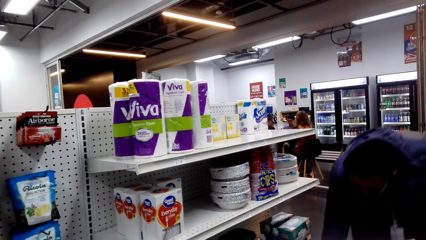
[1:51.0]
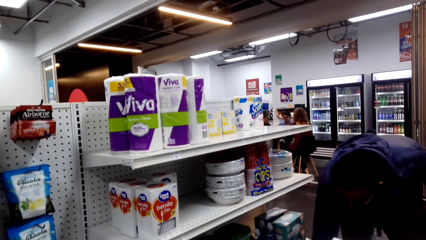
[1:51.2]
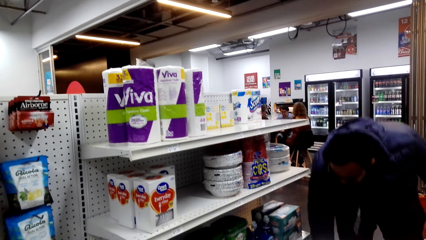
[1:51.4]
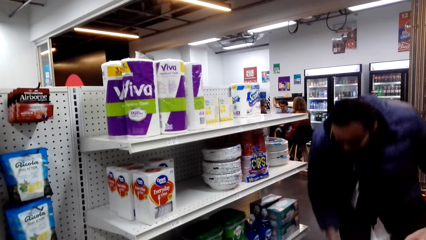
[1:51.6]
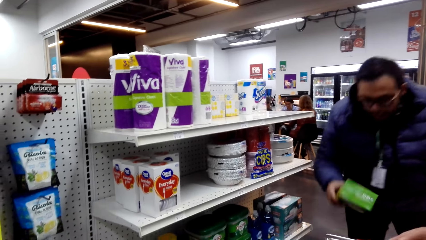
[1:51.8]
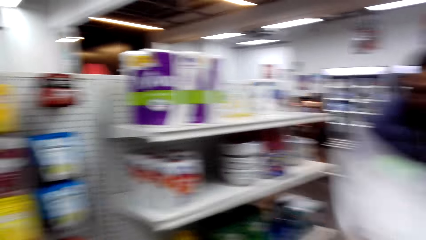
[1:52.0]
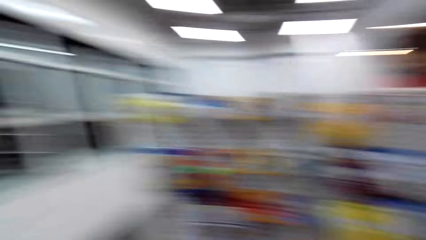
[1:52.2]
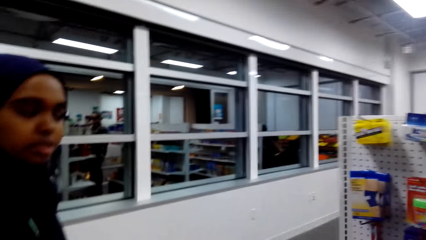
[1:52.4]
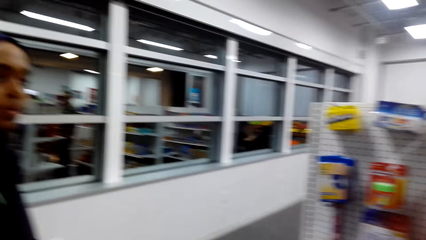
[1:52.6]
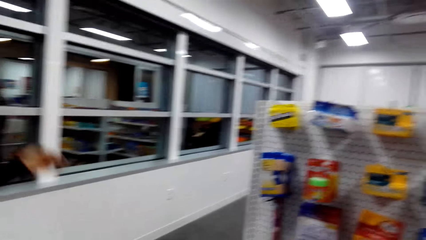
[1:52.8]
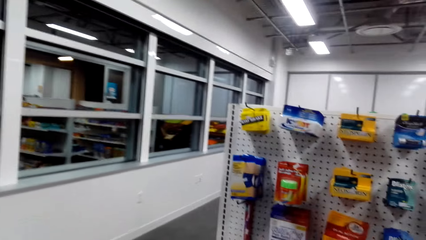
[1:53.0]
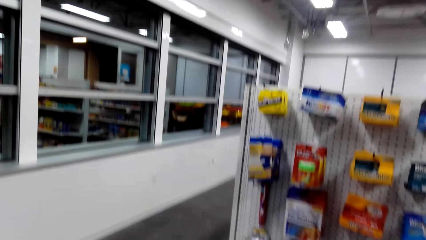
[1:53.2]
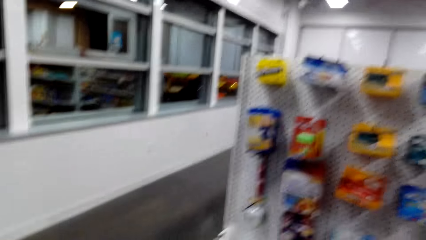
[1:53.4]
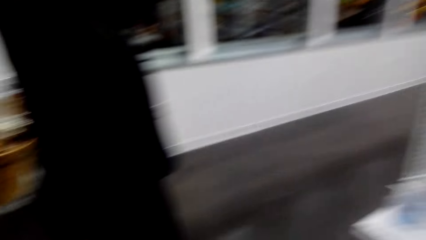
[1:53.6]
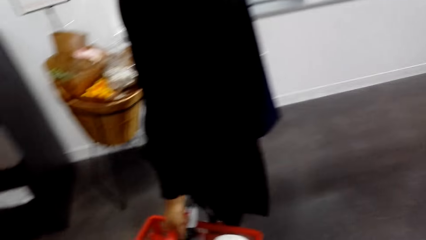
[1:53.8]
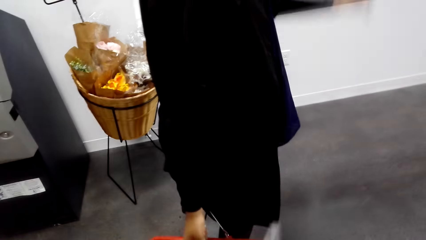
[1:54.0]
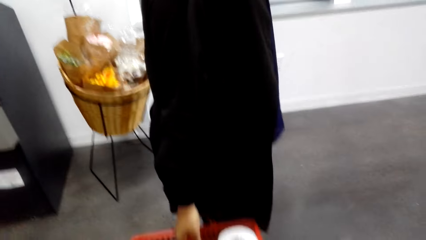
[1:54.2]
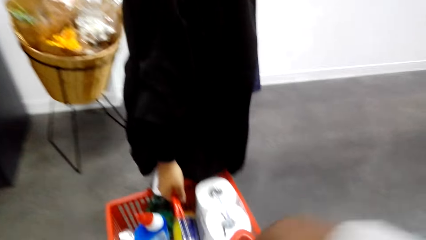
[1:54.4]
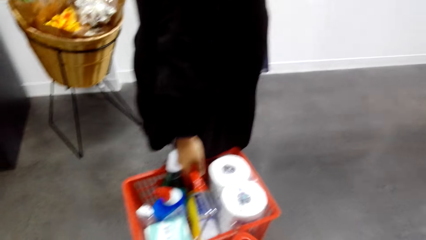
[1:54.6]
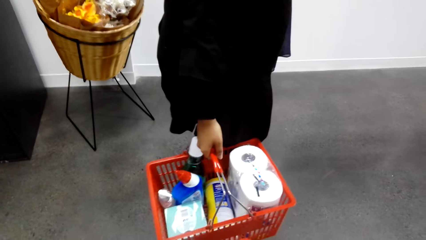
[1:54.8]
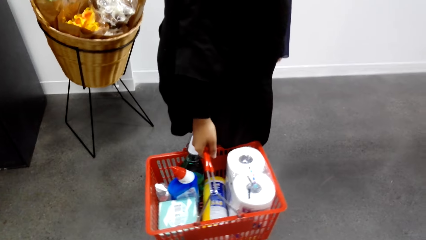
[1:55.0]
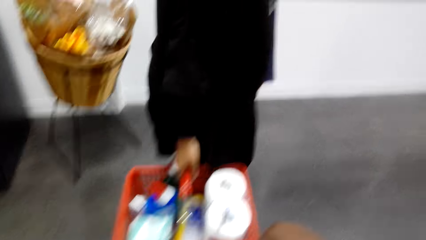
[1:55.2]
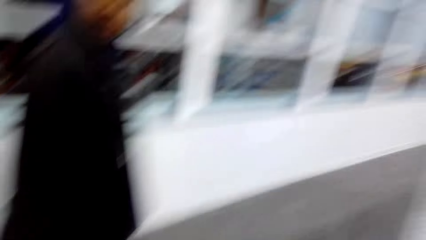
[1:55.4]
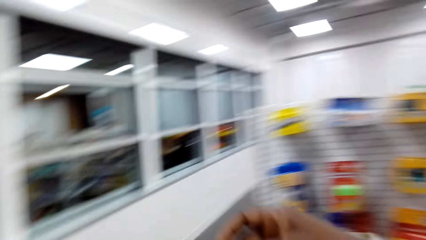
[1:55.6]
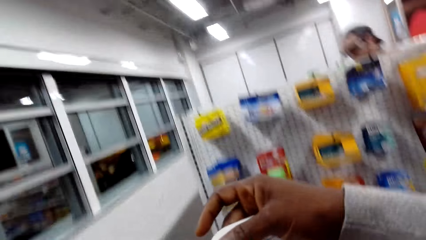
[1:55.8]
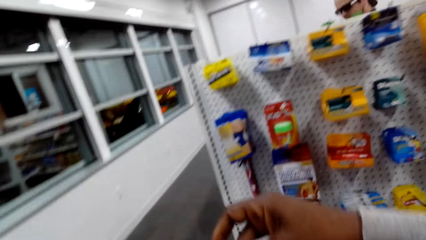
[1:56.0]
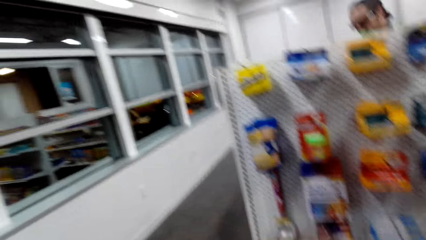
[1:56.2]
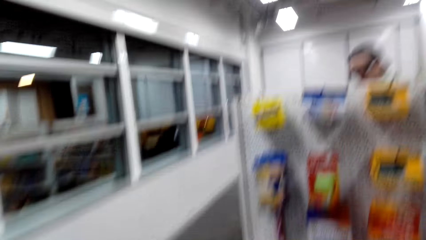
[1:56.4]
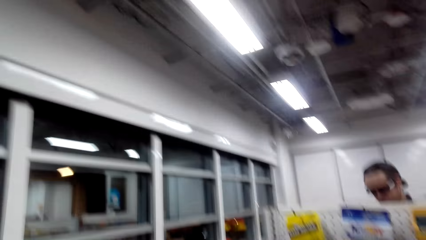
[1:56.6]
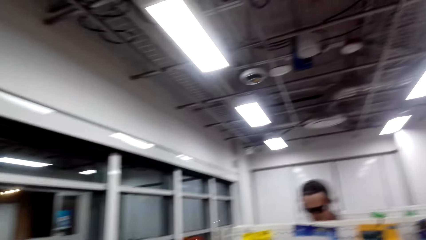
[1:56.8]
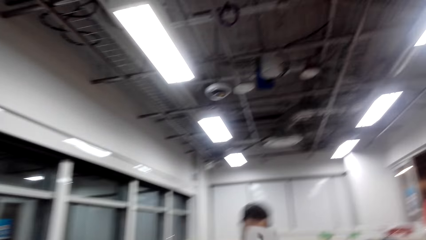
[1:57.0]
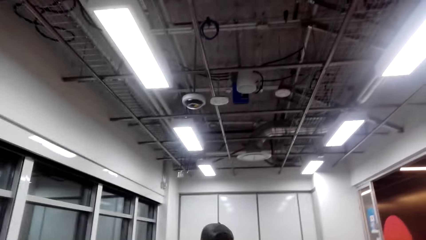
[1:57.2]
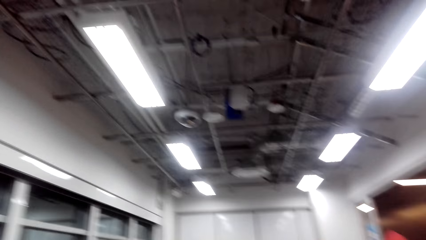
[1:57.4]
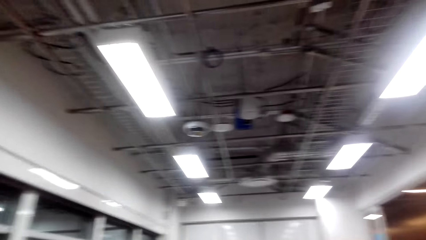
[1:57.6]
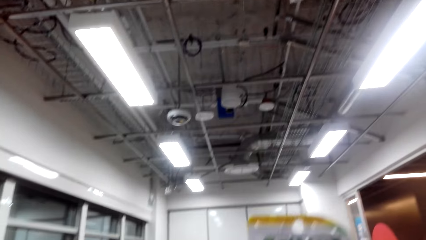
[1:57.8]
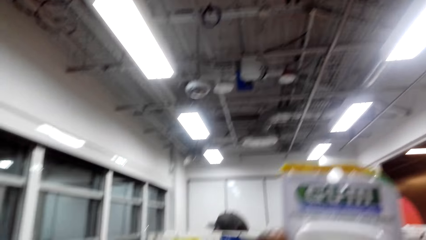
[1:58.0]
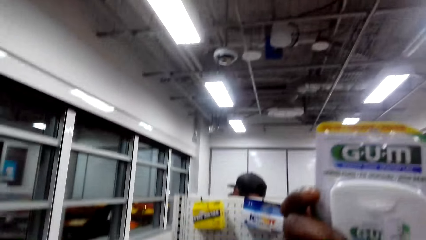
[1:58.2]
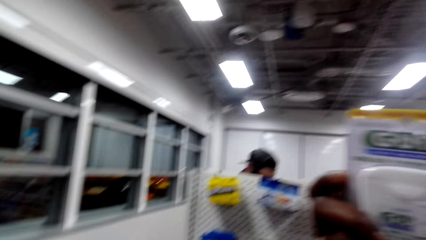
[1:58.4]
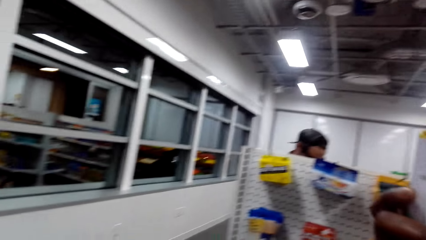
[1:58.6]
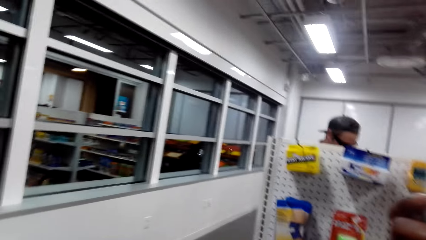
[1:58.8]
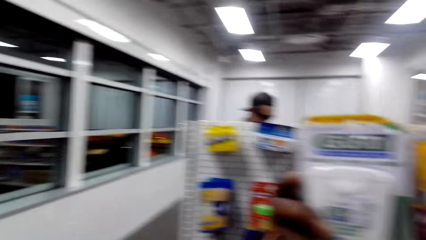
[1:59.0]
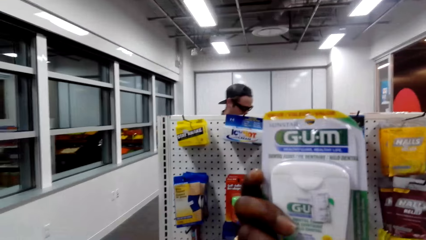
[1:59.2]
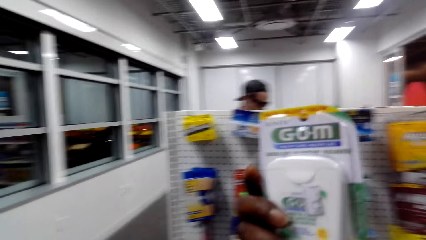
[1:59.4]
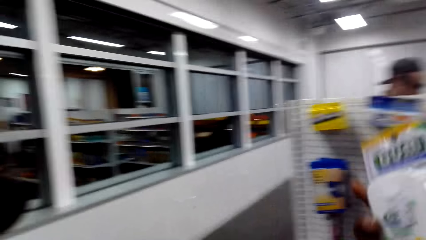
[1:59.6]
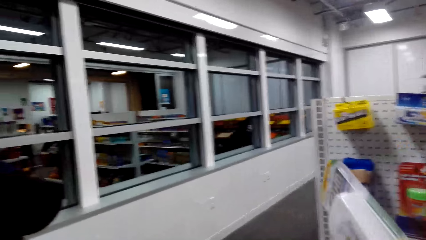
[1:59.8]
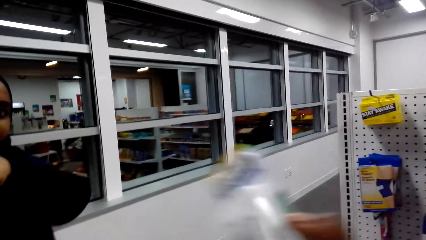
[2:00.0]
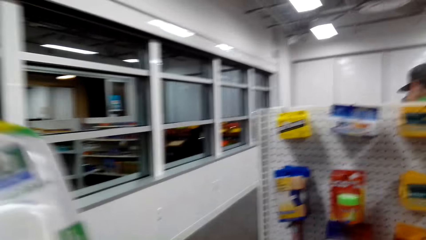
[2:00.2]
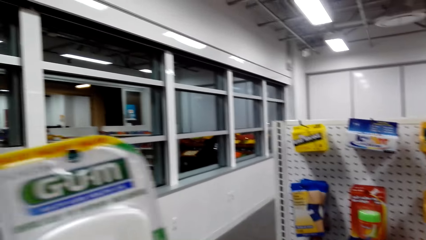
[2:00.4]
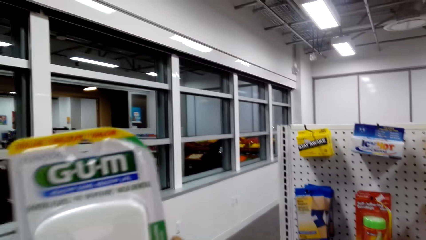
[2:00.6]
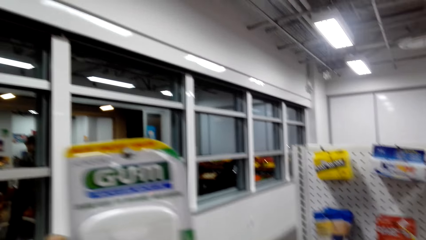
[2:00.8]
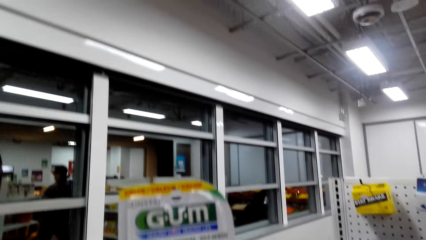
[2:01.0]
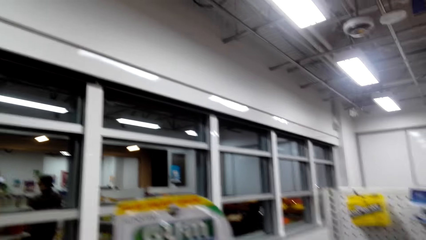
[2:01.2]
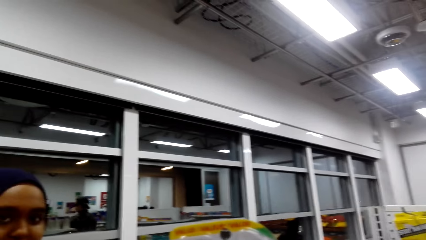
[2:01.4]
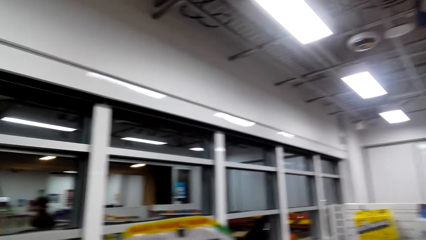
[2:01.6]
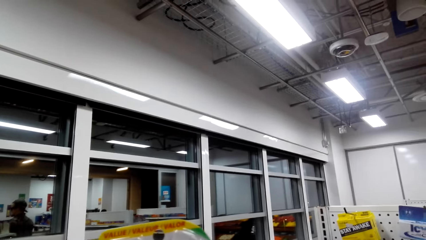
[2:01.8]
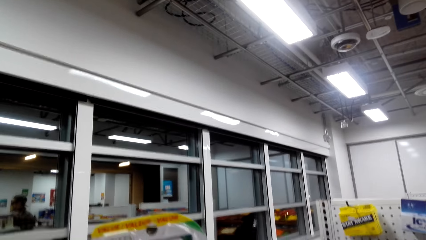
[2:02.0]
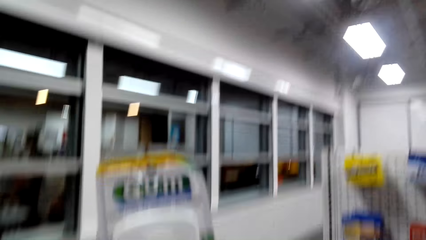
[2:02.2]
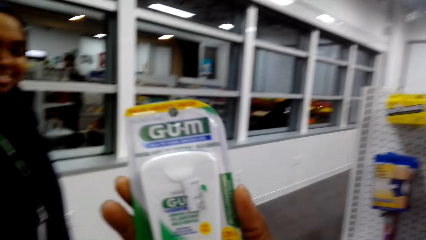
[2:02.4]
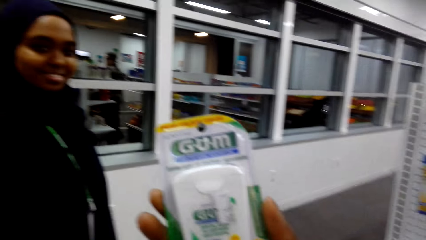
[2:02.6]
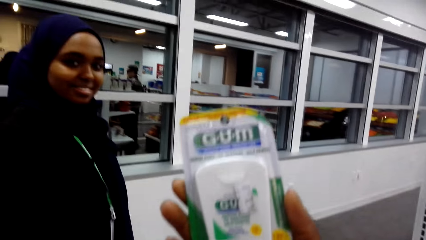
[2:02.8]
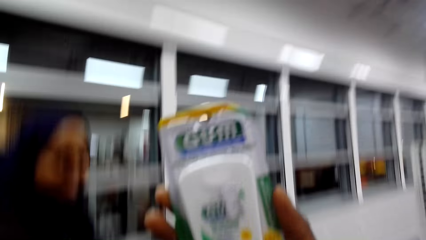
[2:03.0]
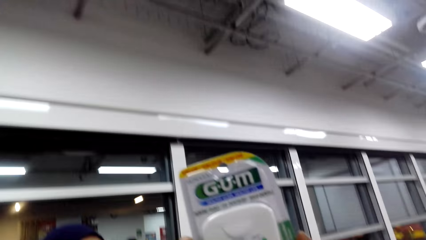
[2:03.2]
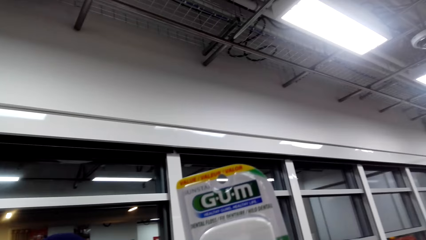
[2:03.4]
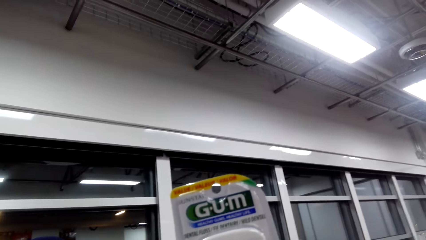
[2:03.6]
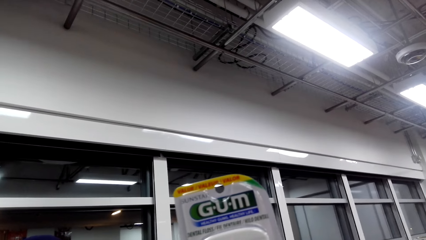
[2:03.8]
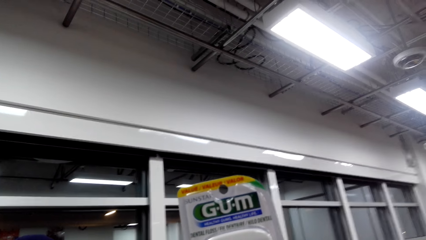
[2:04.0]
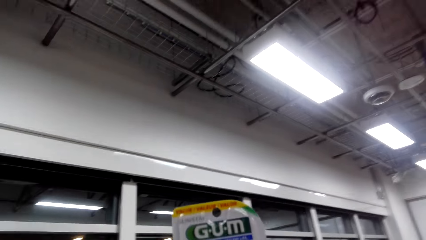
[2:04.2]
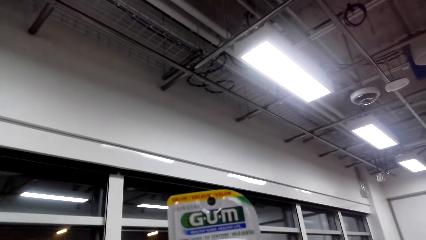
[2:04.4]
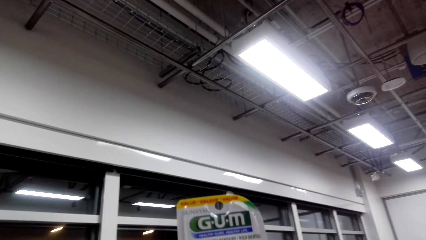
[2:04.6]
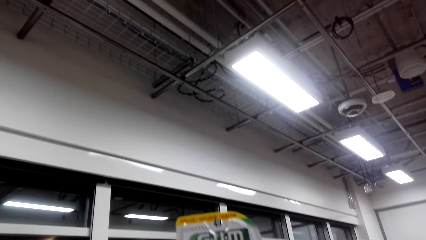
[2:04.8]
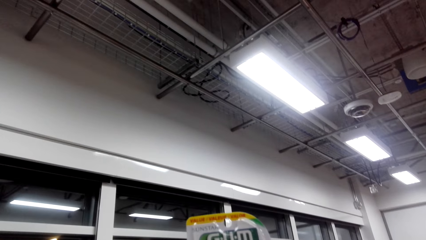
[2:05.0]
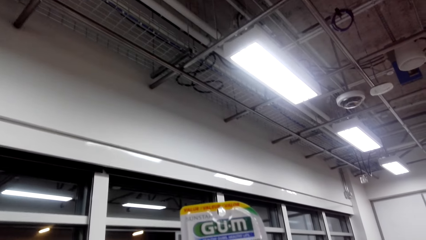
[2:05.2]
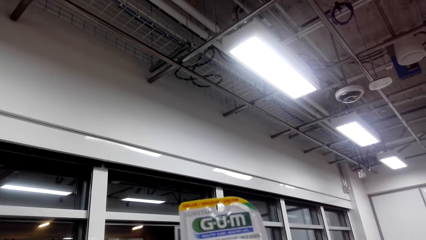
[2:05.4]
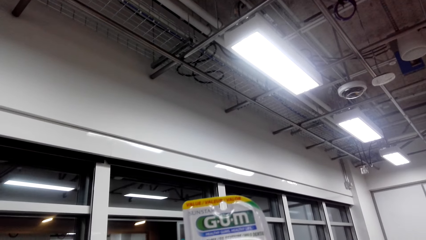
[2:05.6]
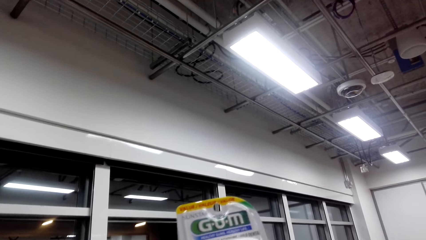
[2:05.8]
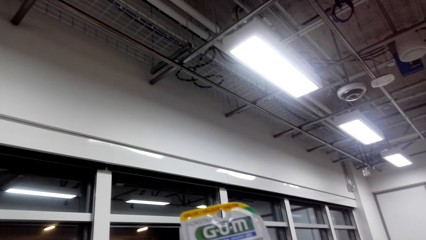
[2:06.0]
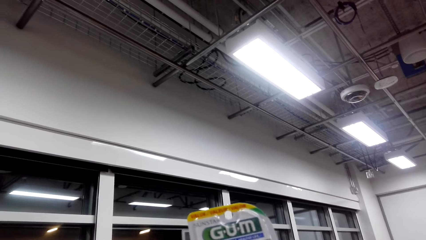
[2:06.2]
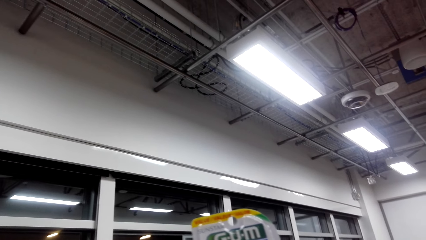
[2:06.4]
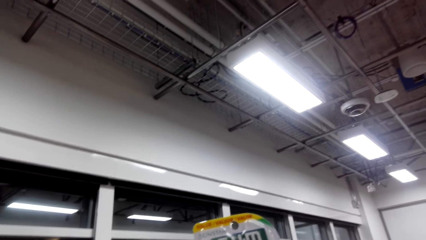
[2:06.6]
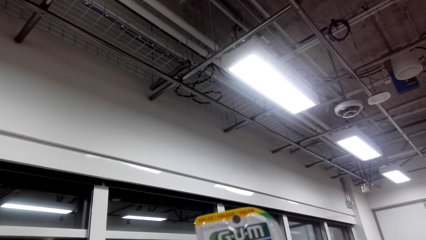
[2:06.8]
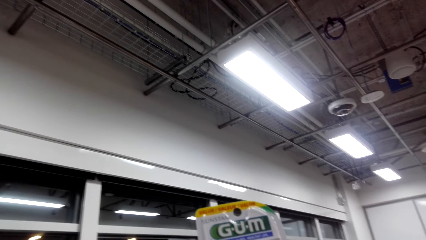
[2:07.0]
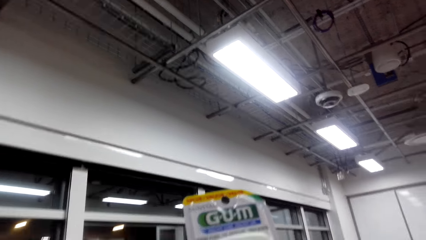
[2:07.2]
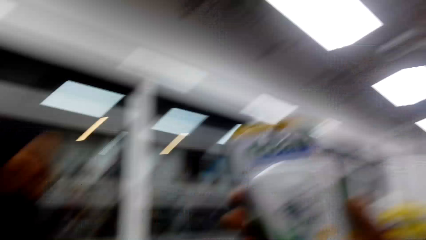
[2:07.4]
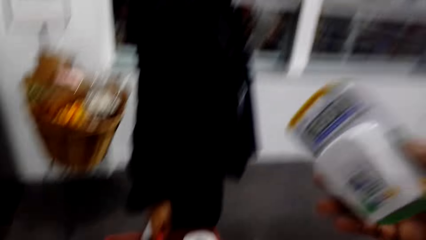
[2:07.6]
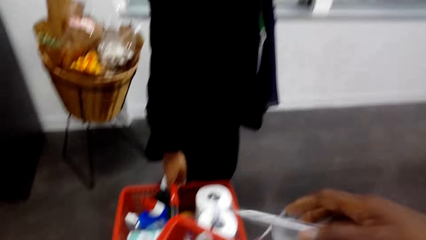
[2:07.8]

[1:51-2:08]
A person picks something. A lady carries the shopping tray. The camera wearer picks up something. They raise something.
